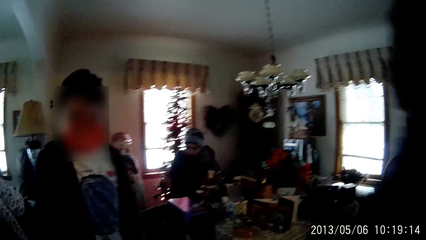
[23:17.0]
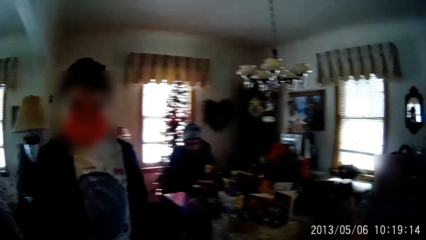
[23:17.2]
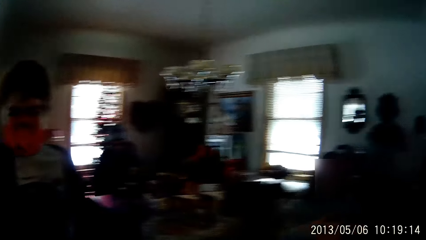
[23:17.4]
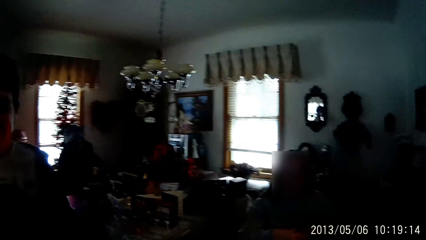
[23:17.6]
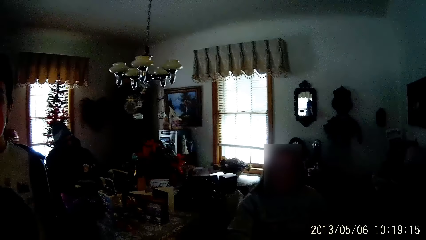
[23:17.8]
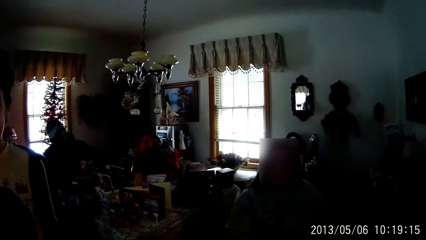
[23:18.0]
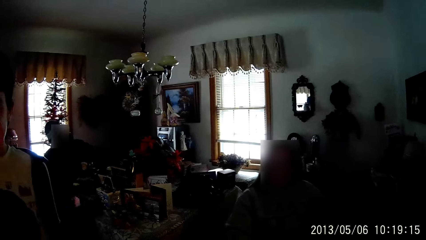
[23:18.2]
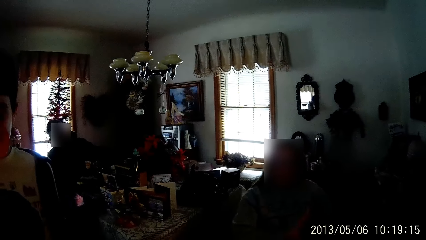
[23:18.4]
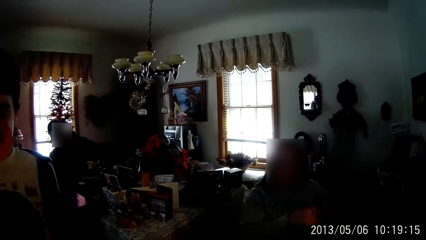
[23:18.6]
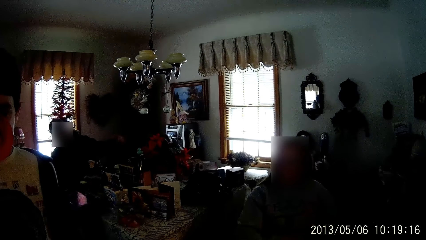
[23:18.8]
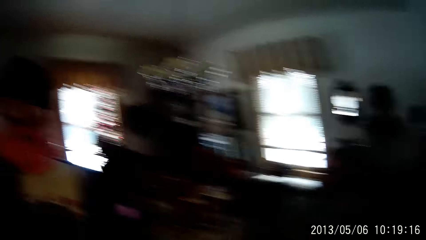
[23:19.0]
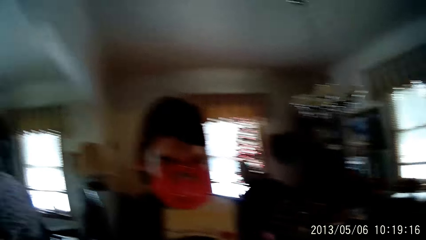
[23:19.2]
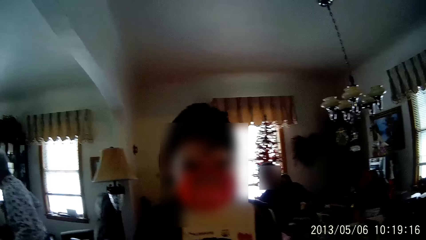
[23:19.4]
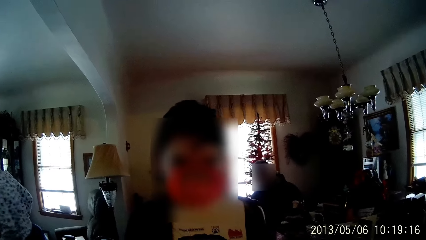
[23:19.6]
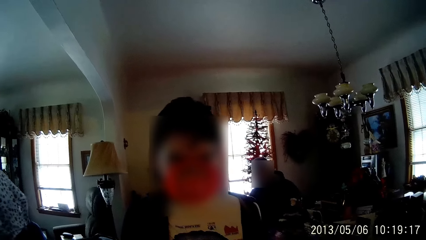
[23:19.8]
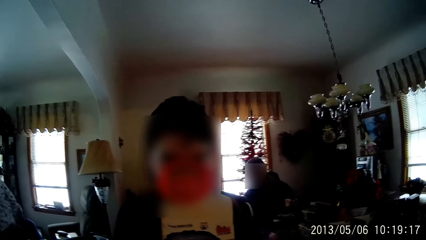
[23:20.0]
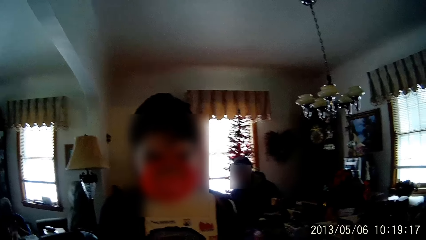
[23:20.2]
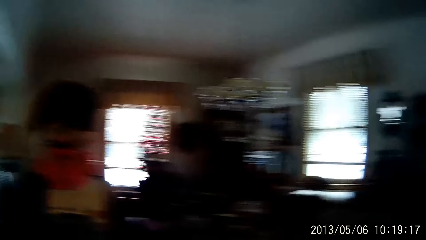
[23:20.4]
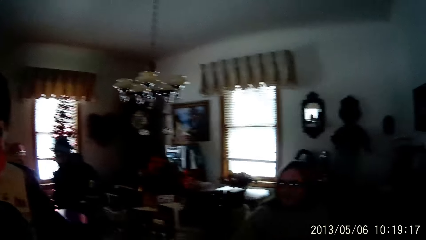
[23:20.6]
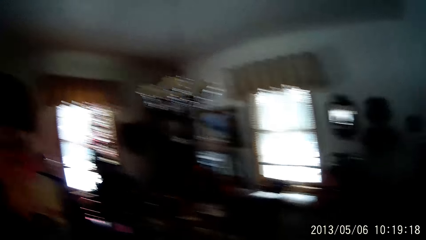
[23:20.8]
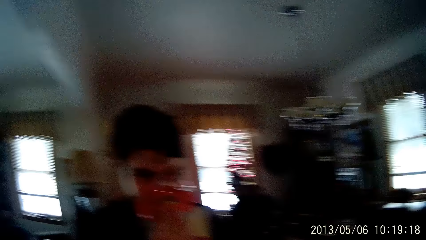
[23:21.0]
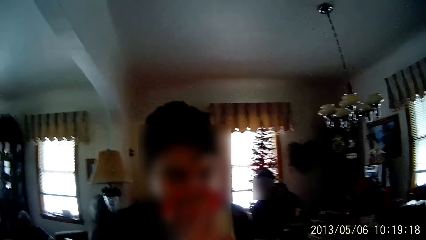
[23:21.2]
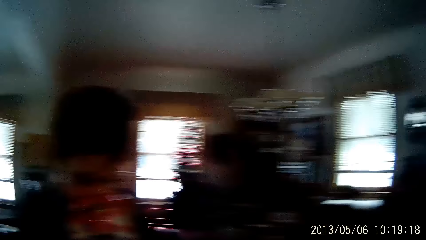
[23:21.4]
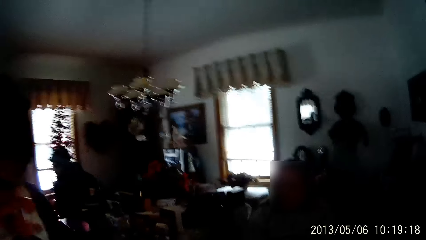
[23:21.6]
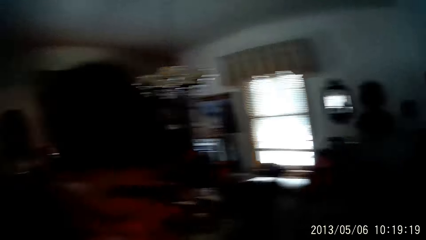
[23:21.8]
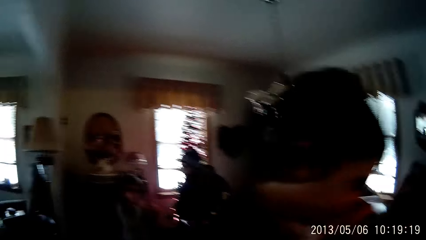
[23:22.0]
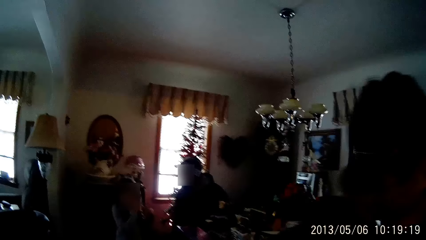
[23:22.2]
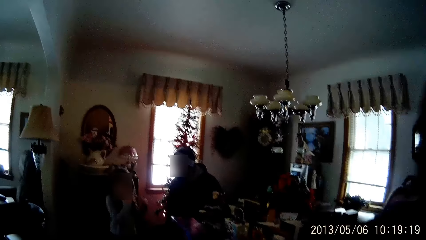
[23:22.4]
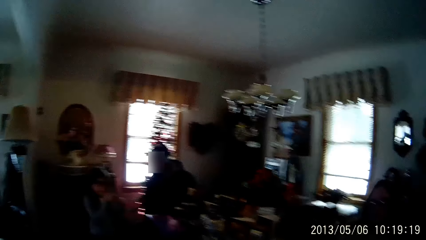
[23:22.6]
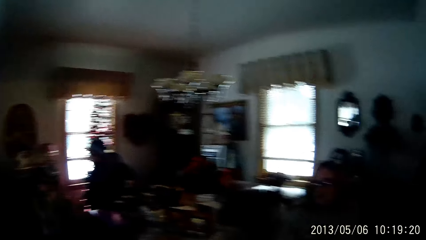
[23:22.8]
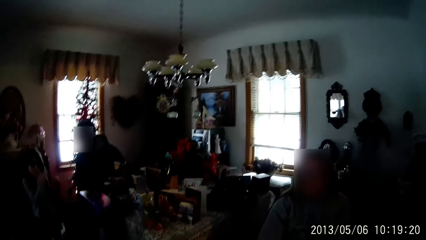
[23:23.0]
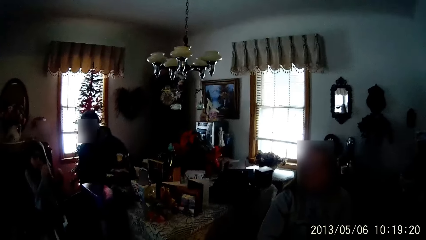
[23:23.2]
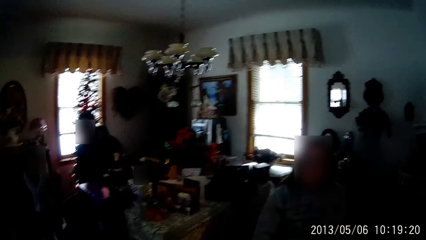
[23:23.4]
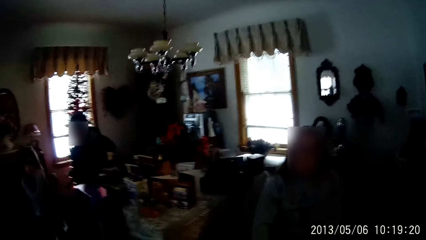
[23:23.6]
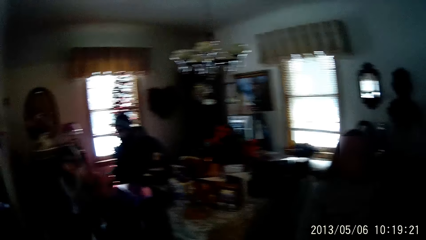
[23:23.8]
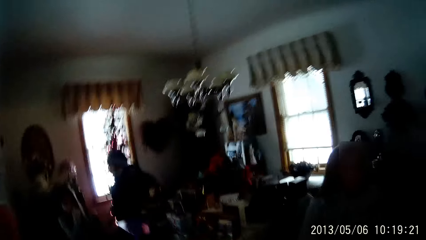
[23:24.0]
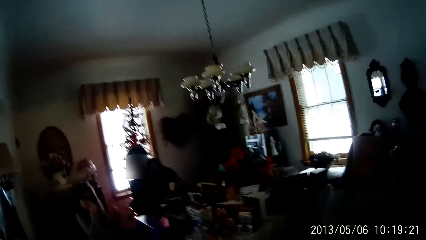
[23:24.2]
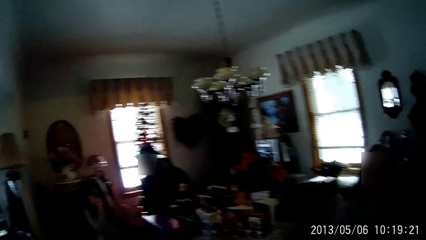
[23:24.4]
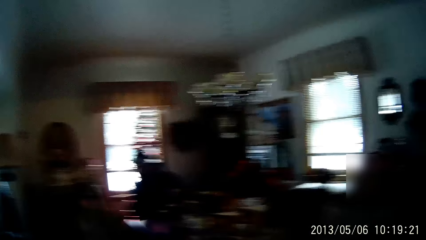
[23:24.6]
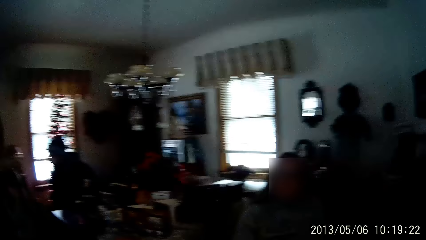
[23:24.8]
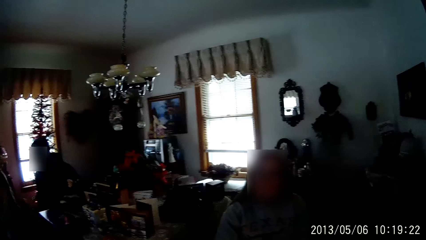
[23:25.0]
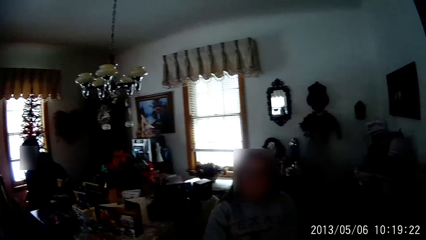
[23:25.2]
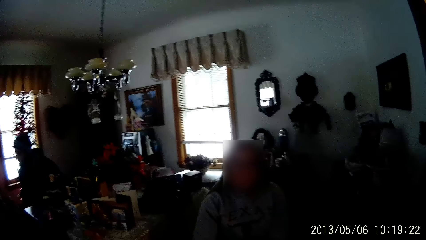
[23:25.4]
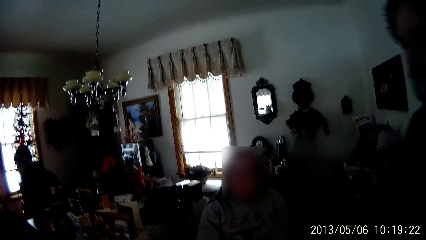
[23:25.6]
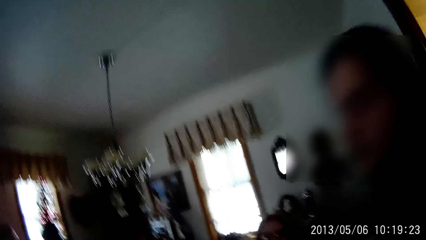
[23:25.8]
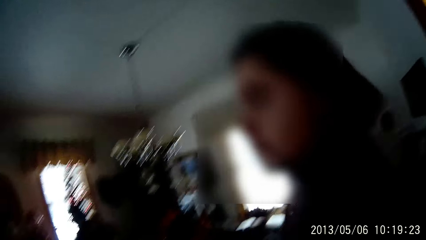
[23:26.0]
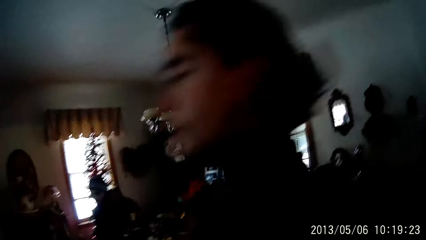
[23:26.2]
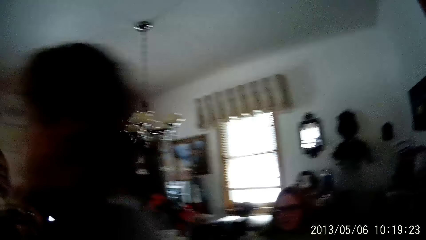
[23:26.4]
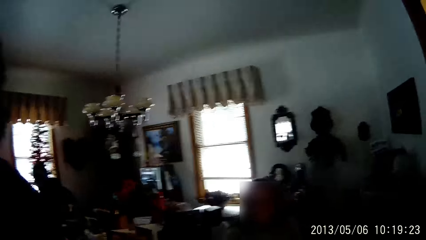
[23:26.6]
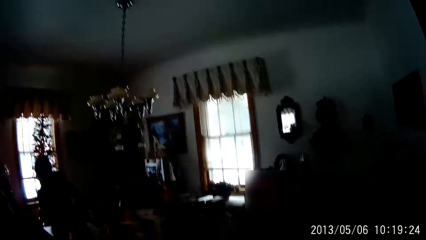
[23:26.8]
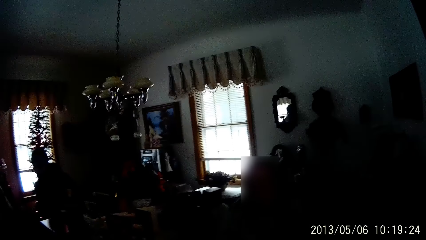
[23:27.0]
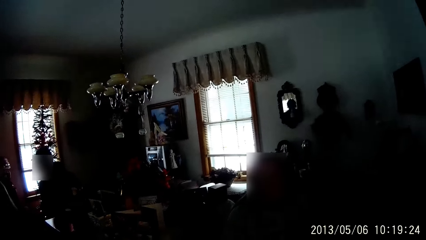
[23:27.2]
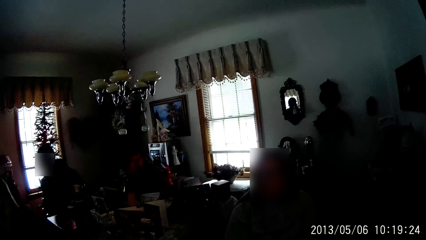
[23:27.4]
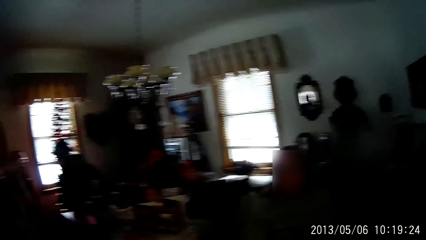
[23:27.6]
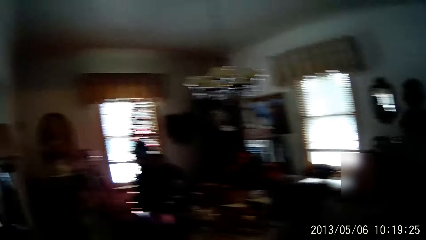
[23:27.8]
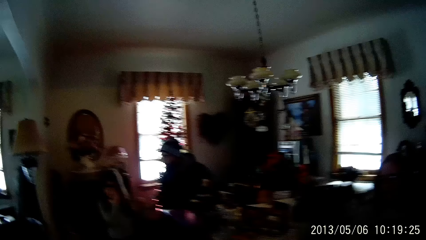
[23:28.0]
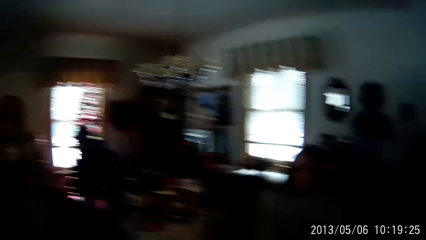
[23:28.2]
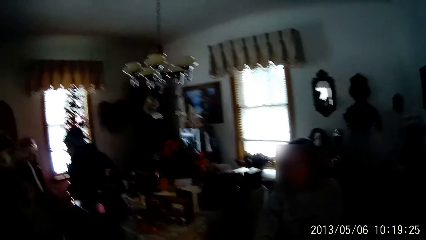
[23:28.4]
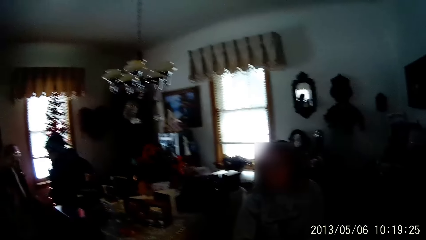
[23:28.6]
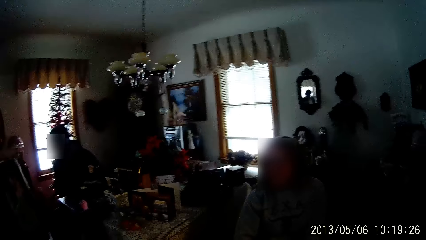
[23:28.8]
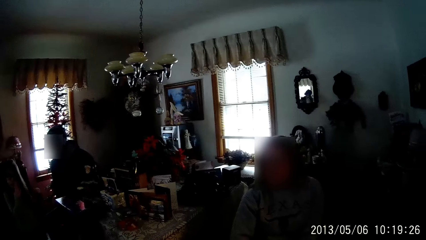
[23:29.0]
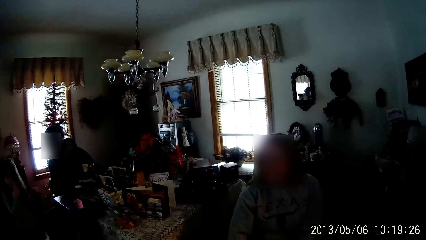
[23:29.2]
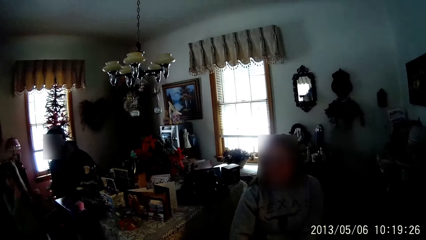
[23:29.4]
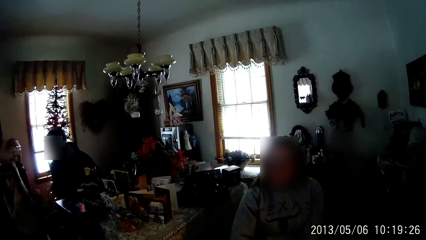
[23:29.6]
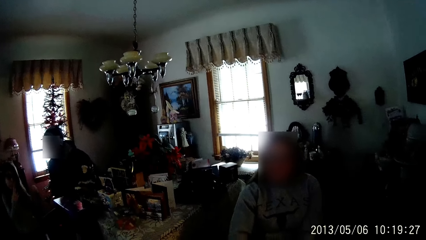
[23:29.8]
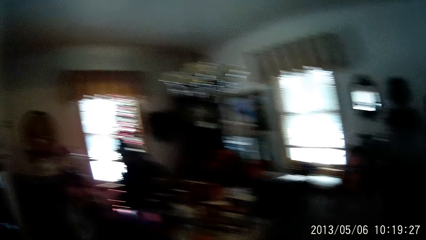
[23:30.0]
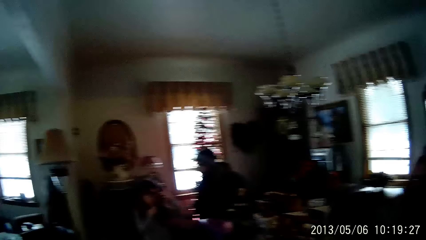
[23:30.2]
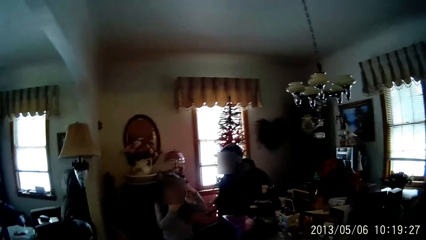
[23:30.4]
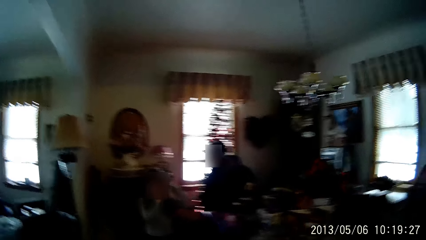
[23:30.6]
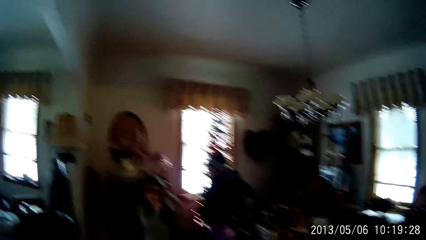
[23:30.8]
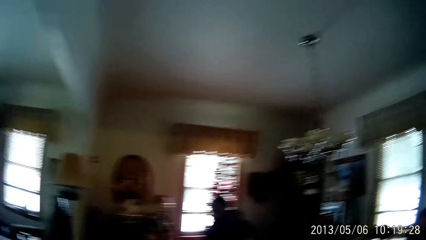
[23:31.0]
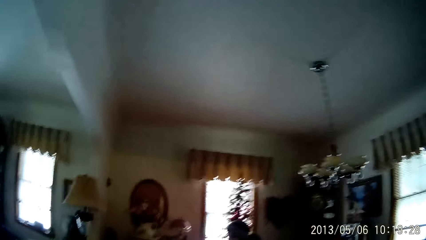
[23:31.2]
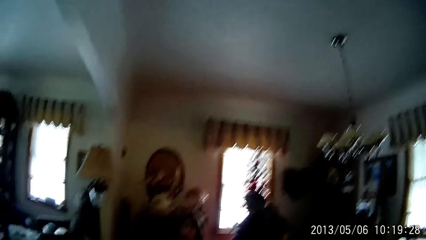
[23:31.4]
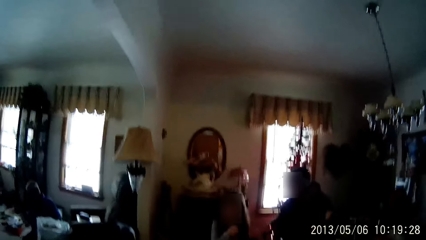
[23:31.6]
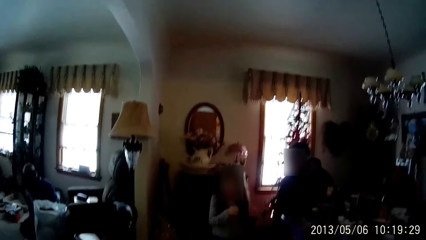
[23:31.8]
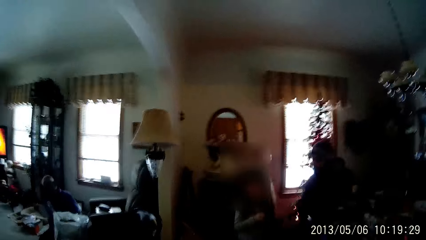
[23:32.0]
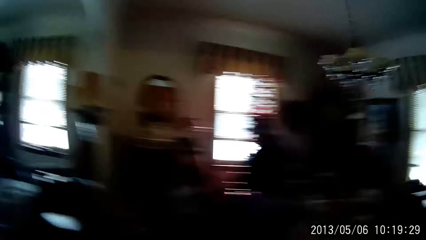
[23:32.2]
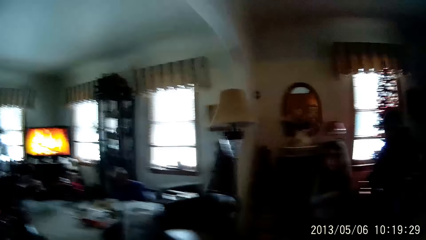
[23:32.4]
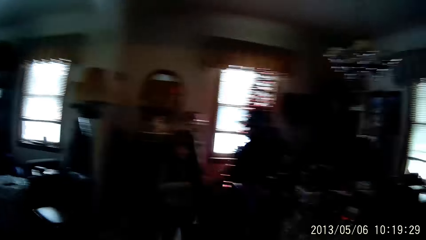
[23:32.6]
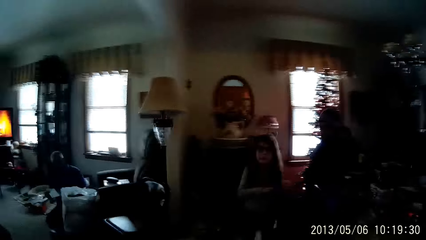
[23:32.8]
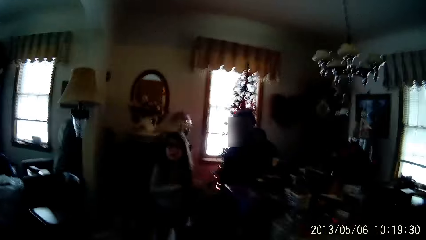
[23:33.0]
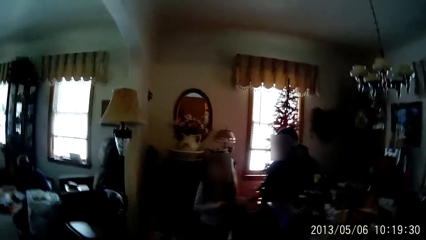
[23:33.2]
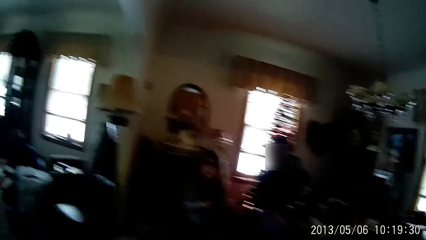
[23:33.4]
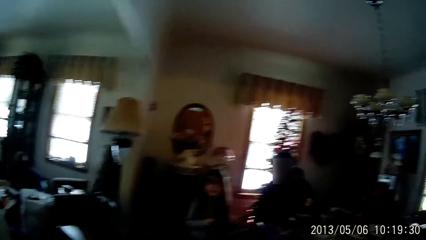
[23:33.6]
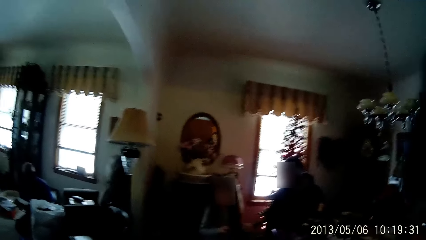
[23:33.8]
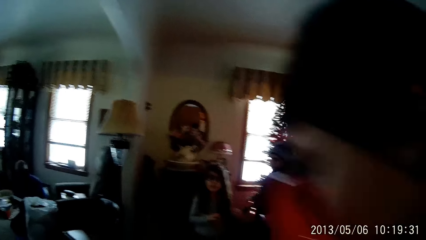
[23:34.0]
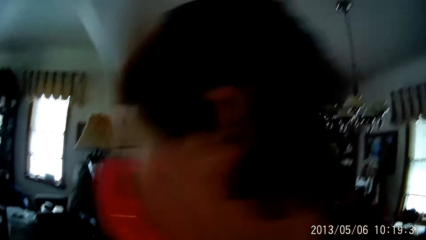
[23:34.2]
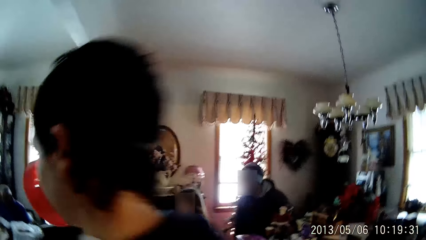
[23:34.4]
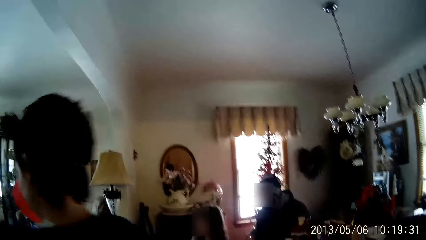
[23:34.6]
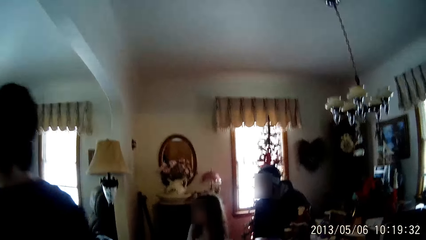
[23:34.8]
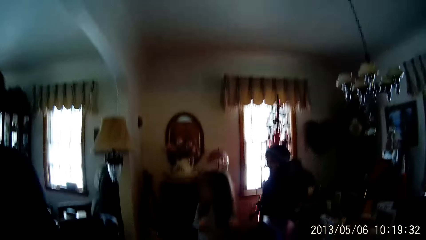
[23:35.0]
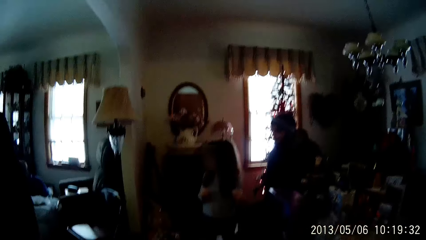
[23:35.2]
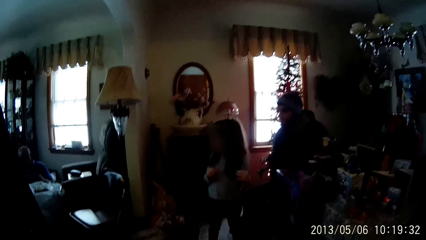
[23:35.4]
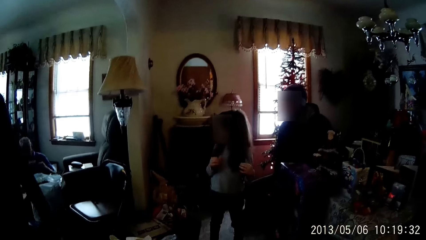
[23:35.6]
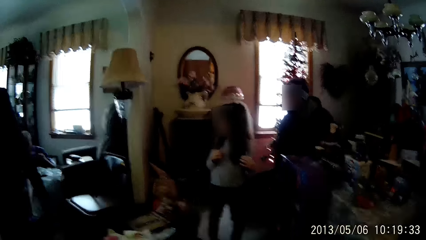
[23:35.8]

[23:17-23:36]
The camera wearer talks to a person. They look around.
